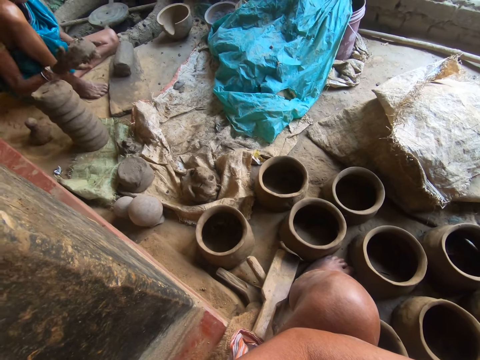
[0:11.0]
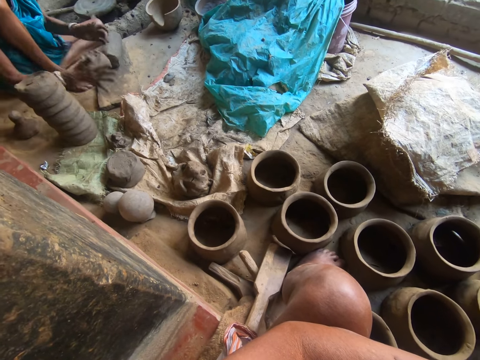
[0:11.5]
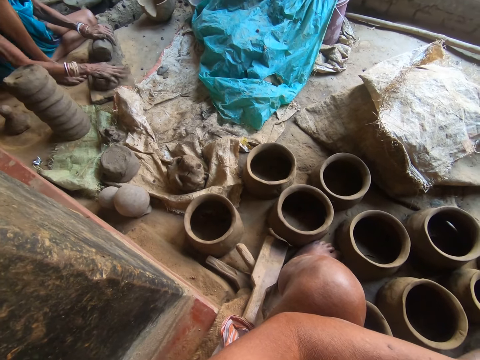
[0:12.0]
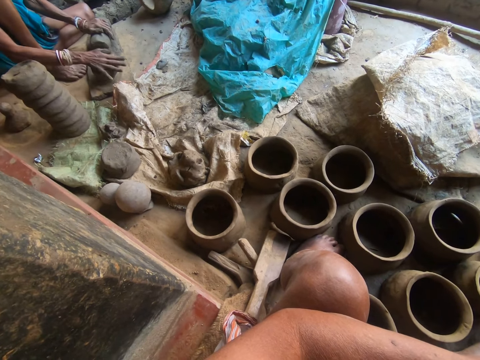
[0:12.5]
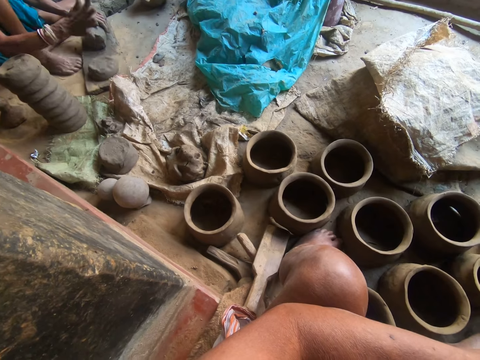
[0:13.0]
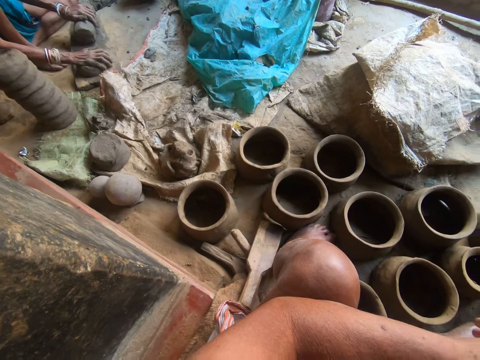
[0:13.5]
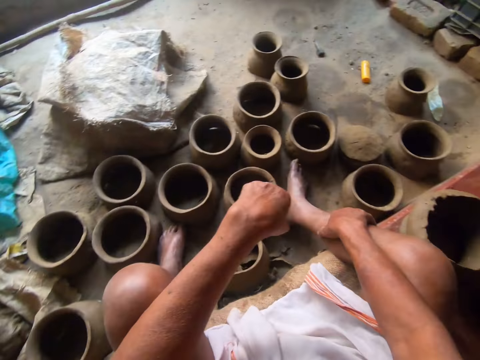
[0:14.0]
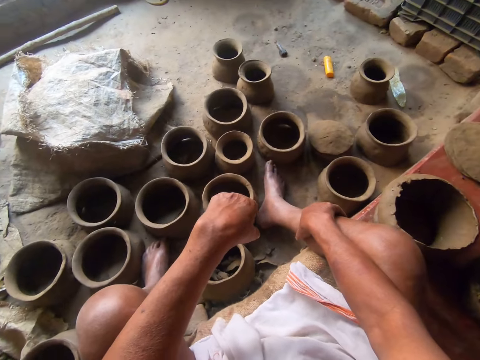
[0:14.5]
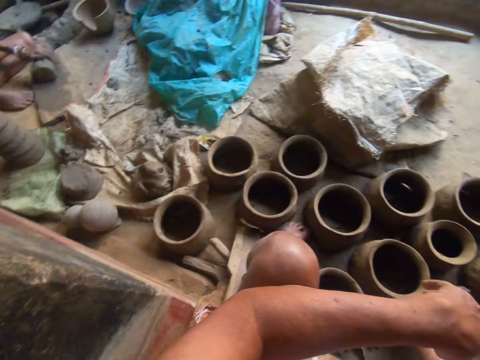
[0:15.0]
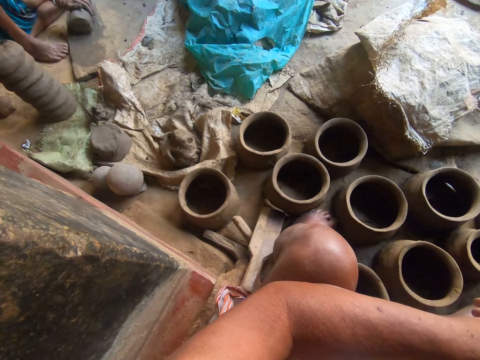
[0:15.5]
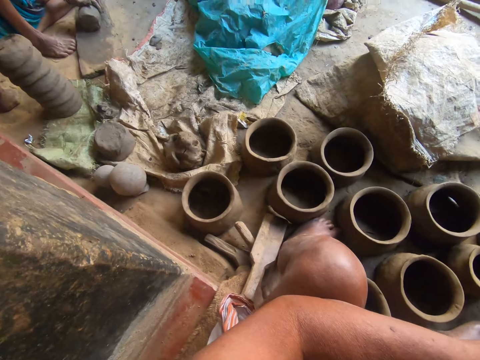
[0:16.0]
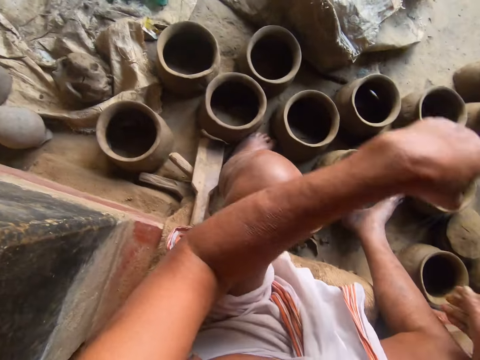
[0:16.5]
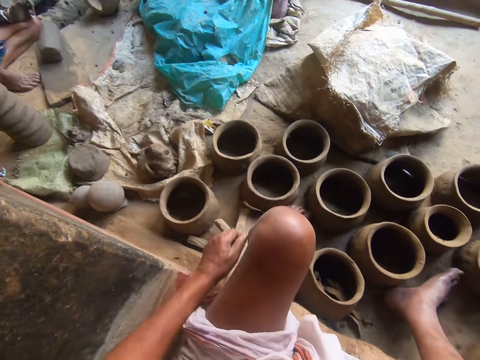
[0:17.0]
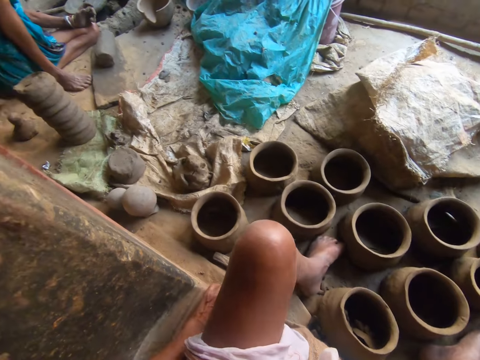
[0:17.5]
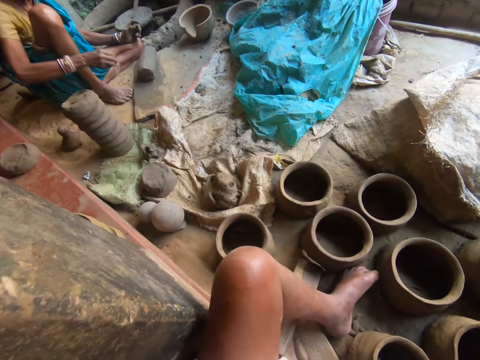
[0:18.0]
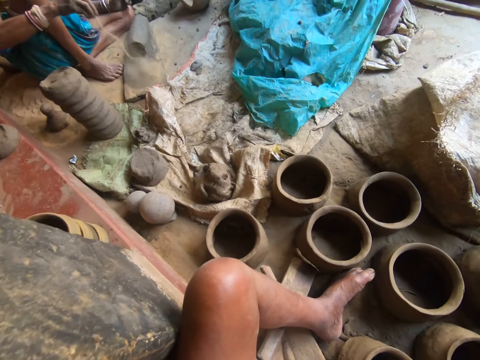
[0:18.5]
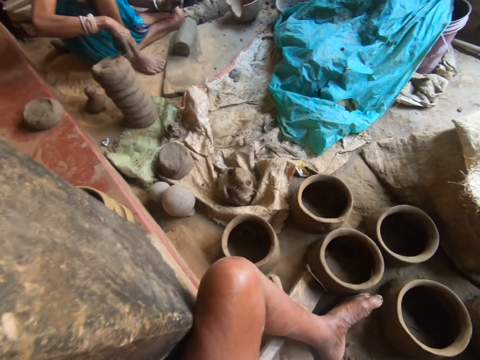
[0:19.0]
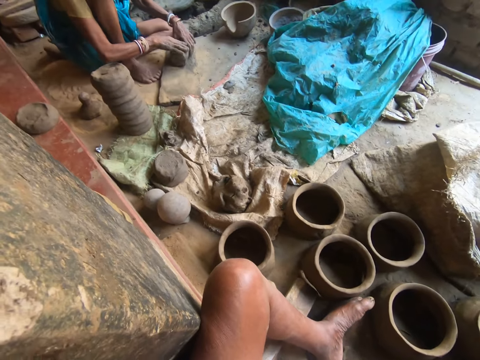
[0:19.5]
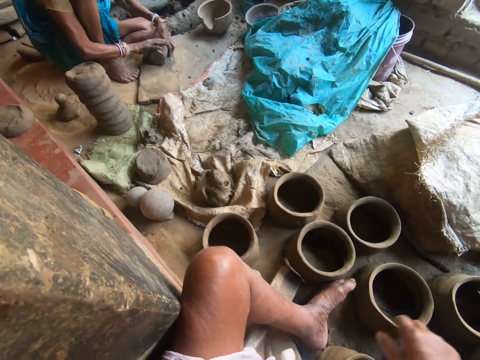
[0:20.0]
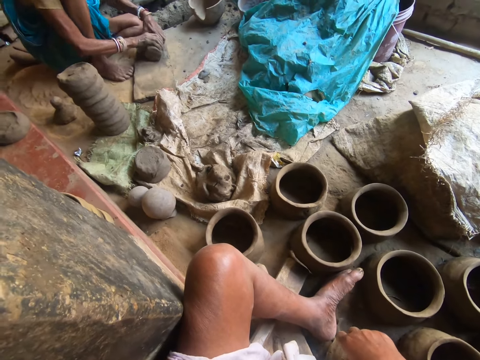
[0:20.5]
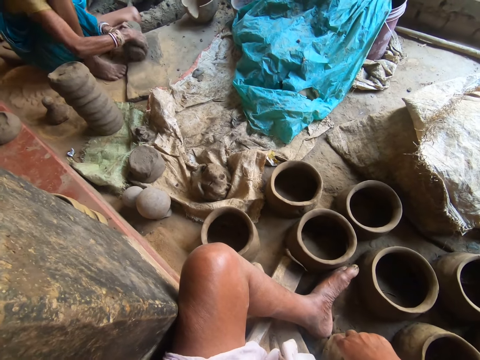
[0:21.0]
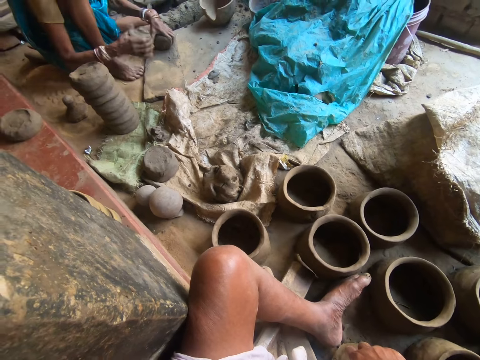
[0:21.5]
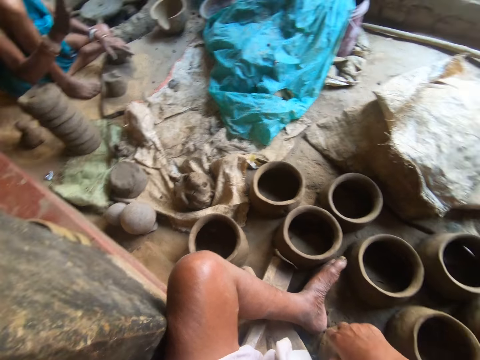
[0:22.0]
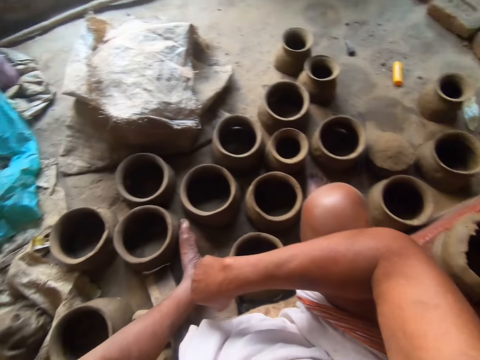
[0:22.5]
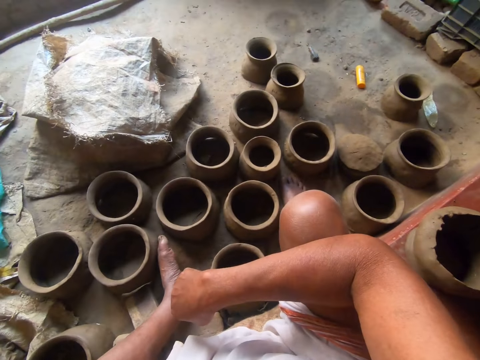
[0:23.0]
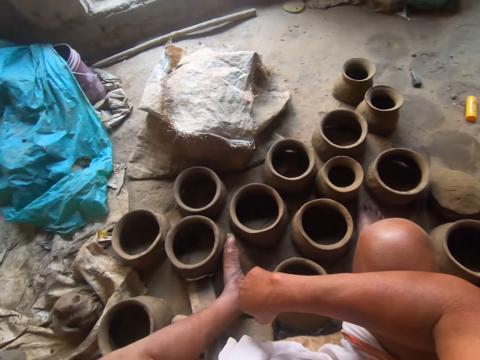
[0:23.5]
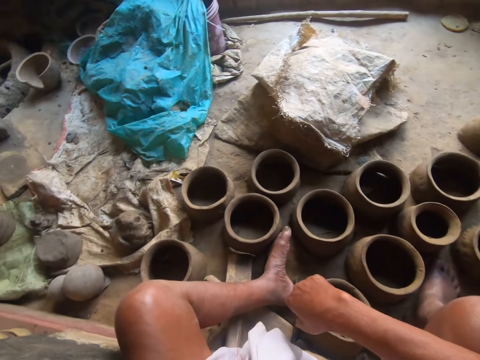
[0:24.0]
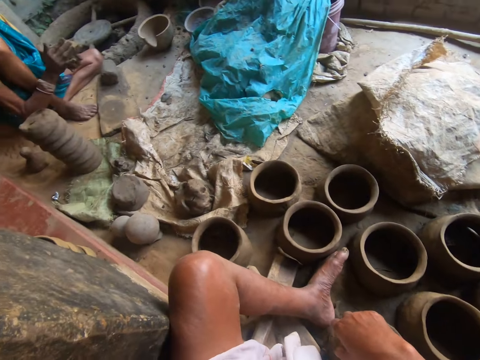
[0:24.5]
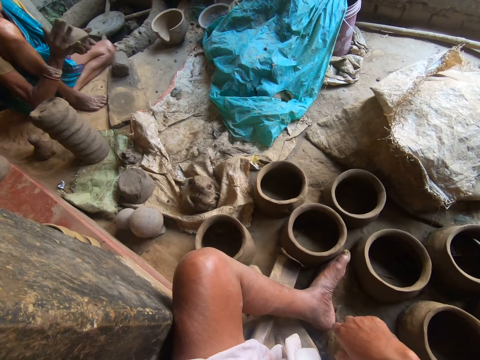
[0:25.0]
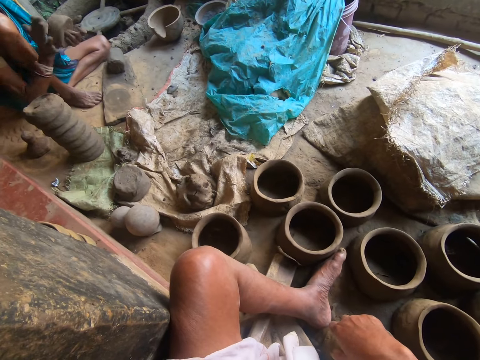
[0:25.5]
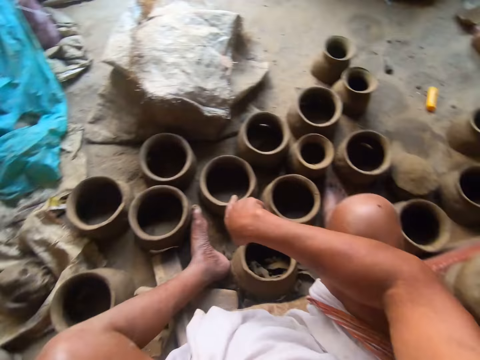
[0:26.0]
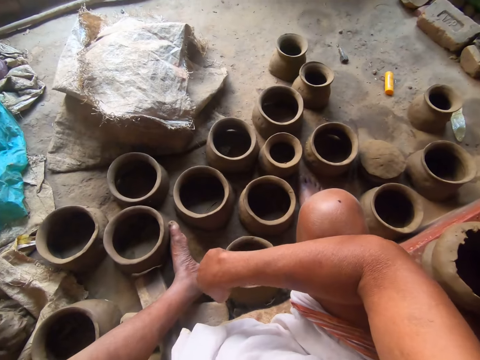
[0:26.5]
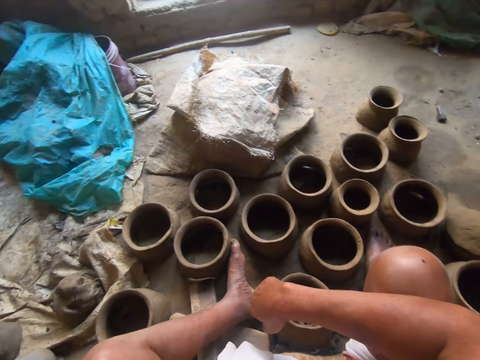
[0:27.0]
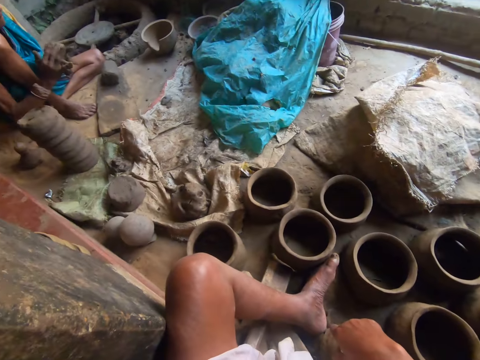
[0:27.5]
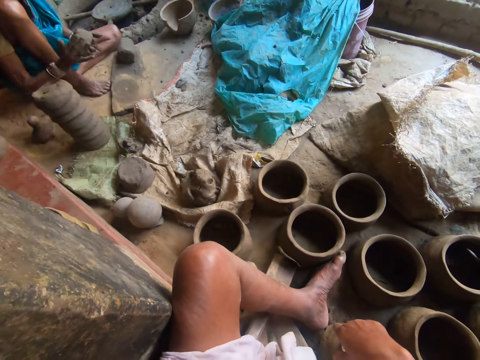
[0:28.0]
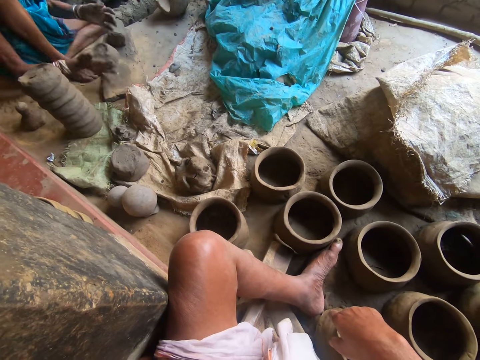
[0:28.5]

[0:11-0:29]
A person puts the mold on the wood. The camera wearer looks around. The person cuts the clay, puts the clay on the wood, and molds the clay. The camera wearer looks around.

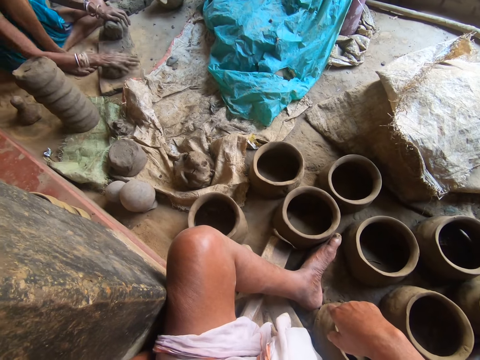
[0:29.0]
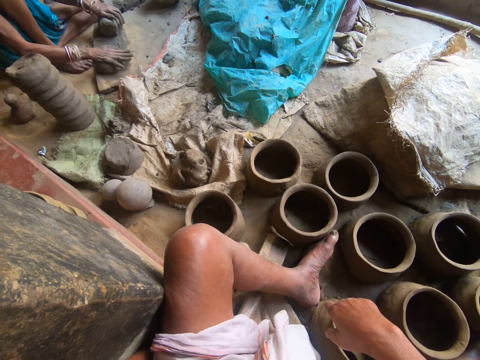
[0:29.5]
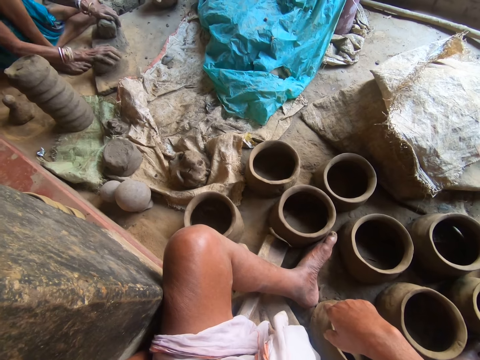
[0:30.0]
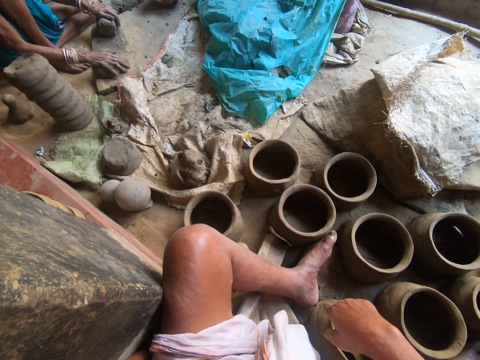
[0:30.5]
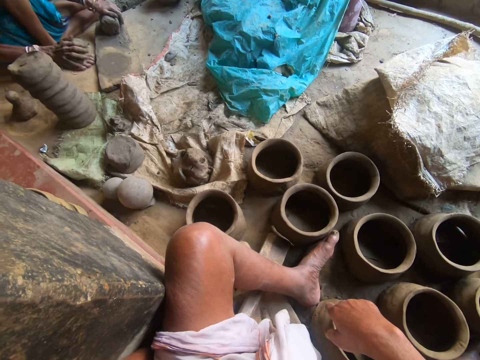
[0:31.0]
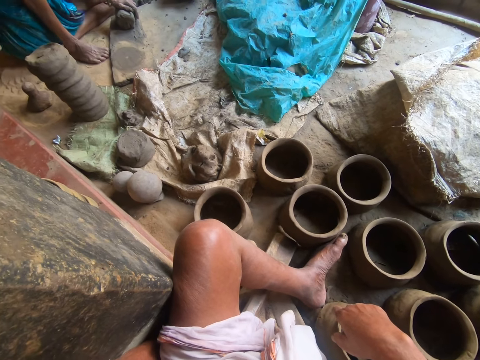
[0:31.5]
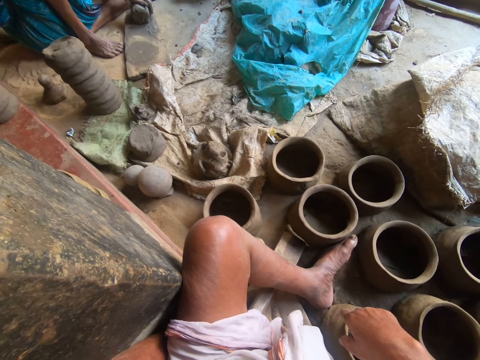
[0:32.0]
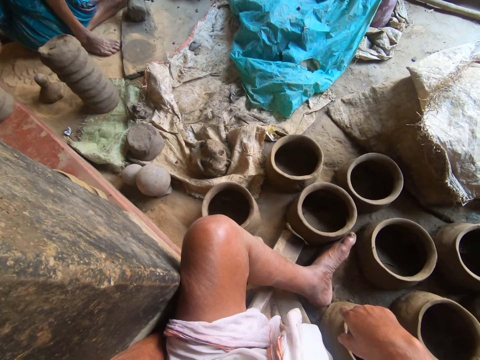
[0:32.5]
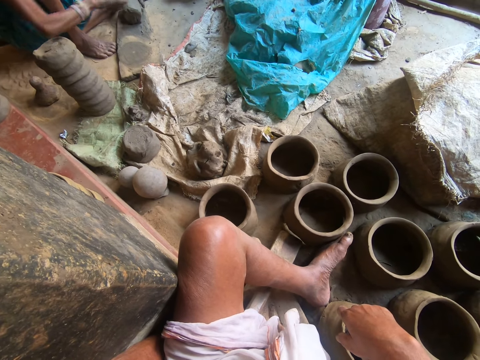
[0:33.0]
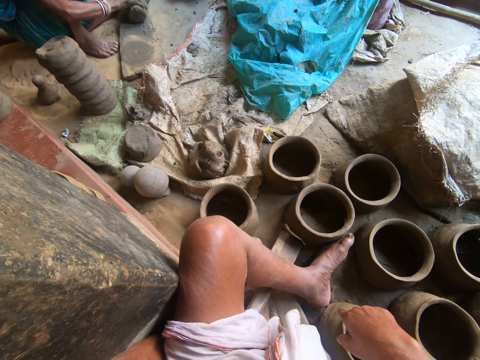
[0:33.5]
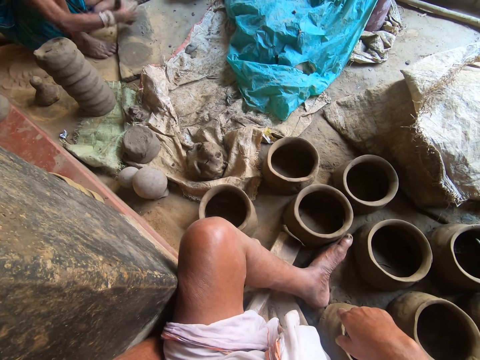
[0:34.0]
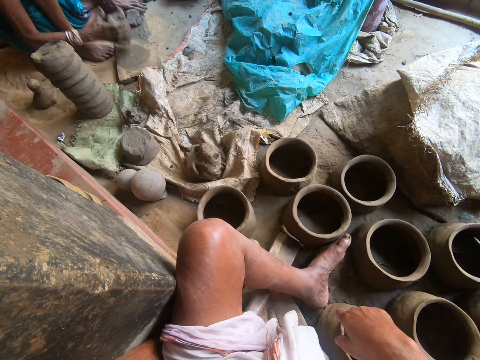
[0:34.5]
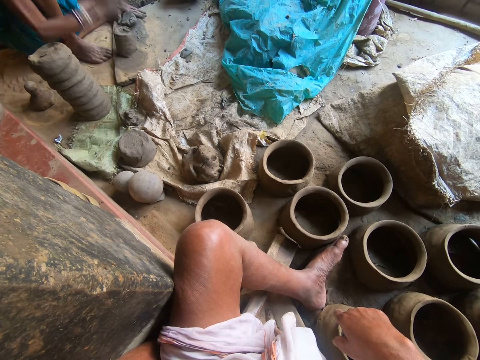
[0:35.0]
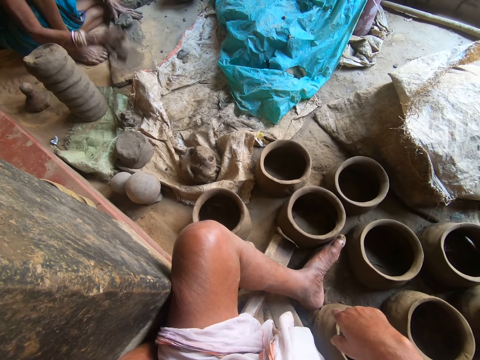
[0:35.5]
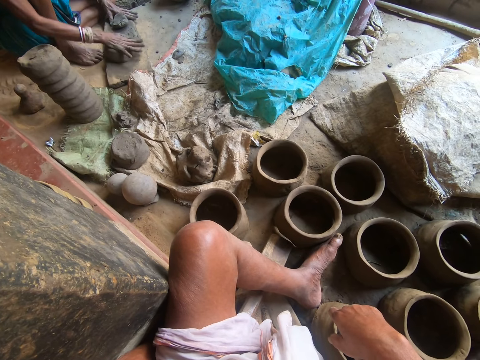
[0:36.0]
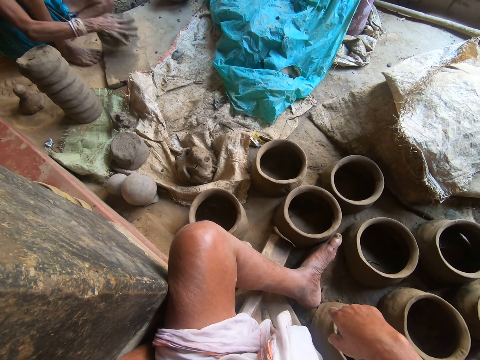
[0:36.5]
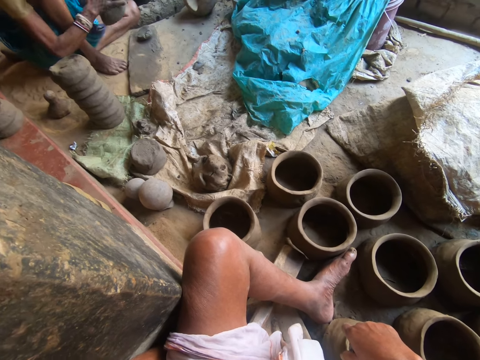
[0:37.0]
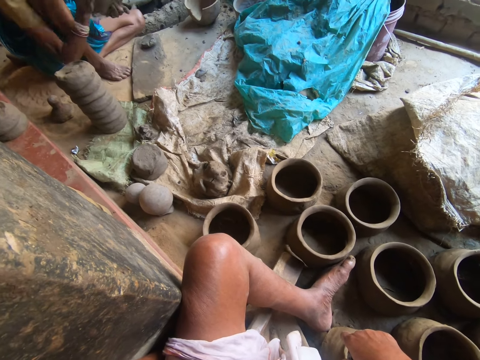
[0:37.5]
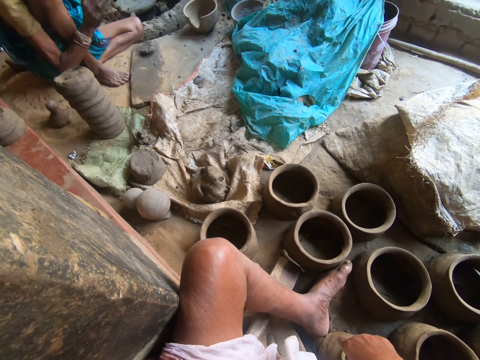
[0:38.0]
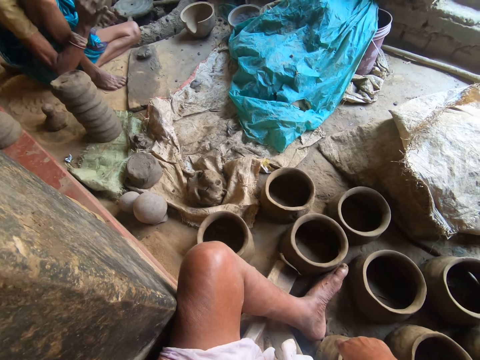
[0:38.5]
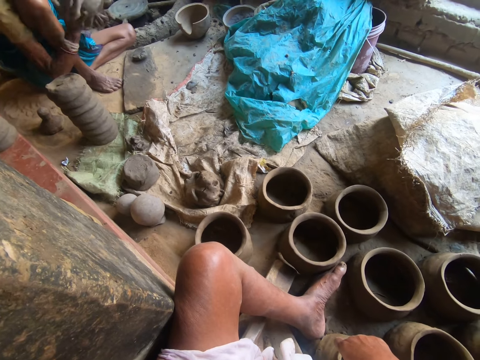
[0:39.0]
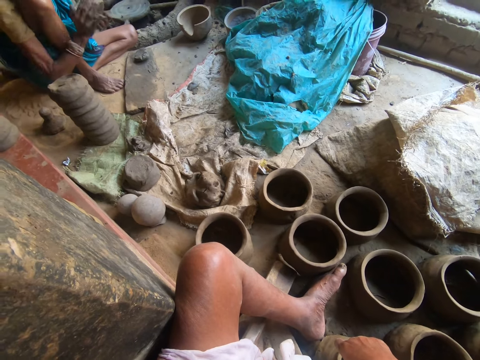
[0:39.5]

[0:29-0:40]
A person molds the clay, puts the clay down, cuts the clay, puts the clay on the wood, and molds the clay.
